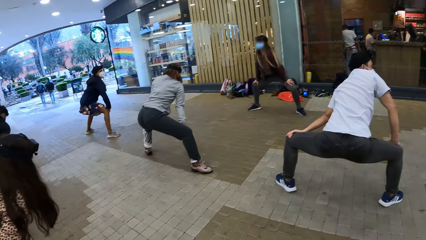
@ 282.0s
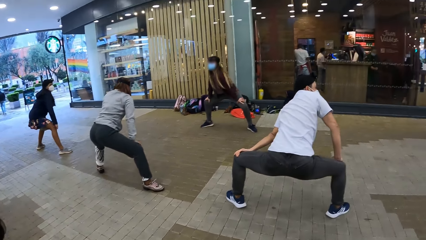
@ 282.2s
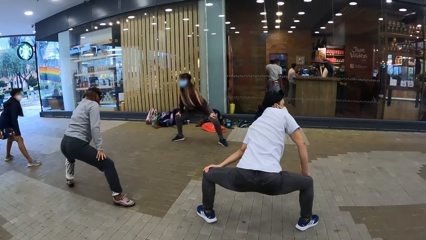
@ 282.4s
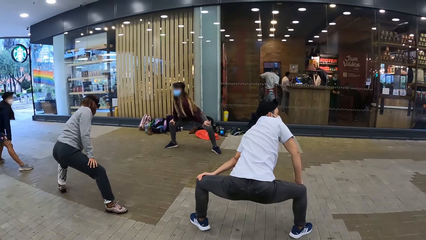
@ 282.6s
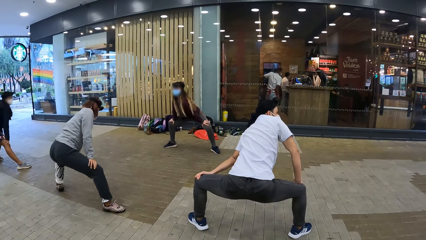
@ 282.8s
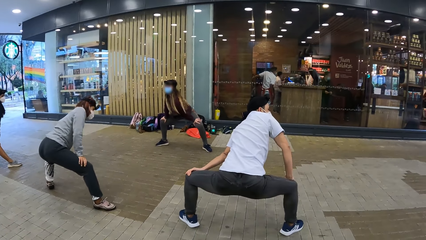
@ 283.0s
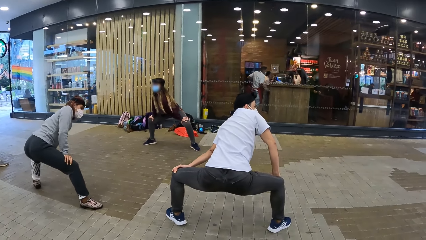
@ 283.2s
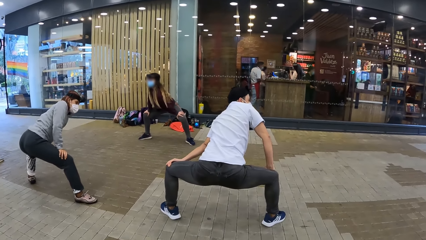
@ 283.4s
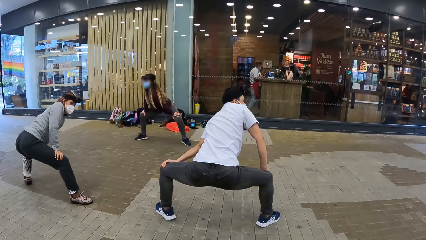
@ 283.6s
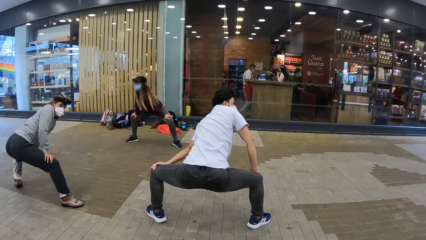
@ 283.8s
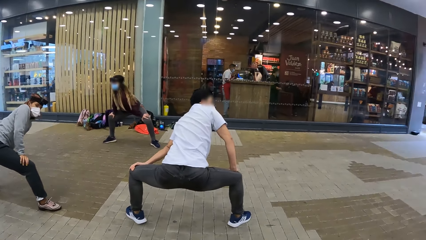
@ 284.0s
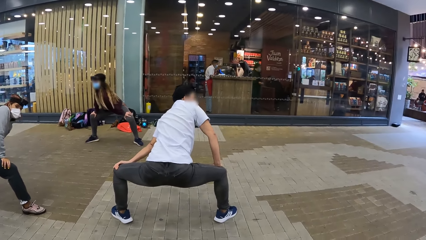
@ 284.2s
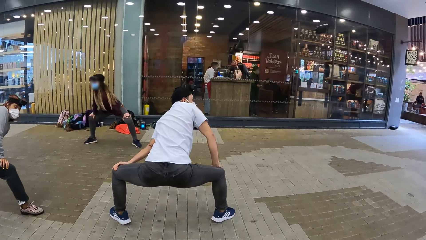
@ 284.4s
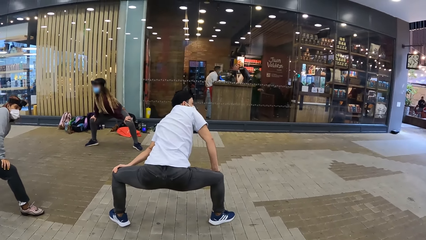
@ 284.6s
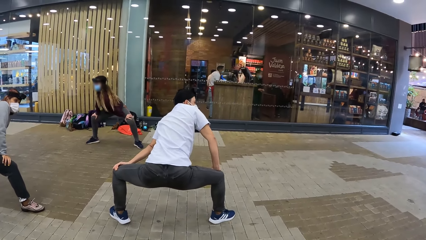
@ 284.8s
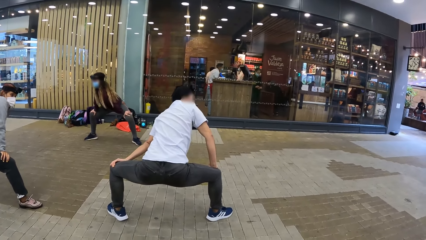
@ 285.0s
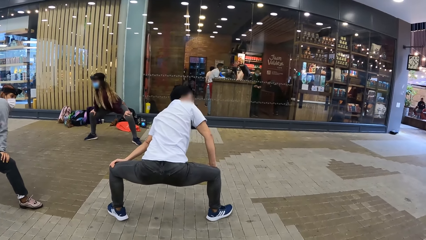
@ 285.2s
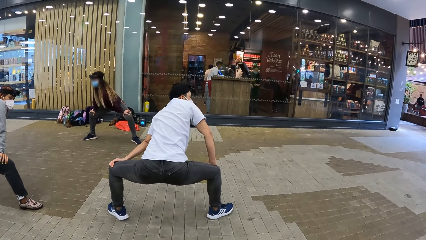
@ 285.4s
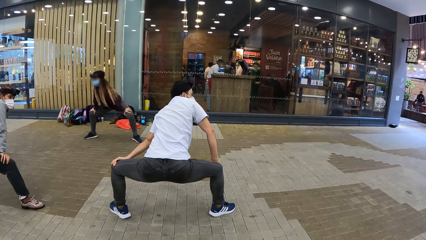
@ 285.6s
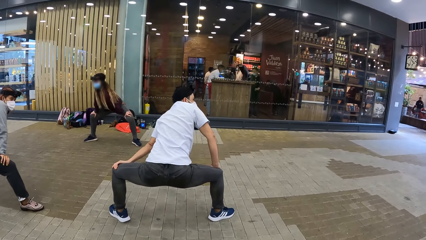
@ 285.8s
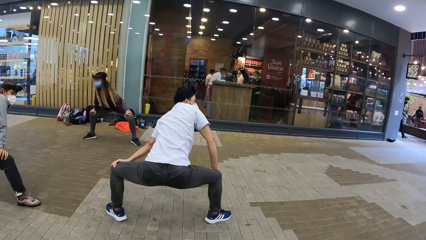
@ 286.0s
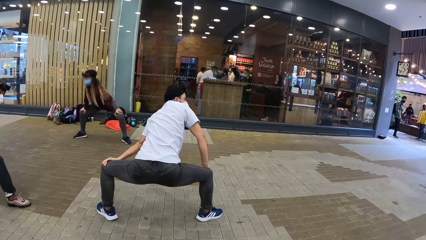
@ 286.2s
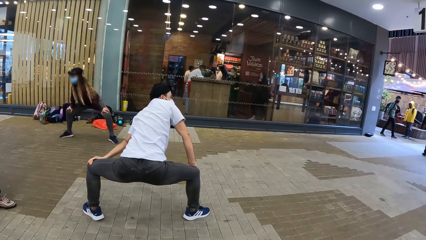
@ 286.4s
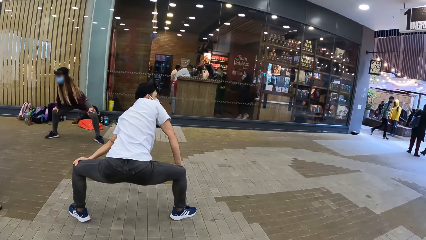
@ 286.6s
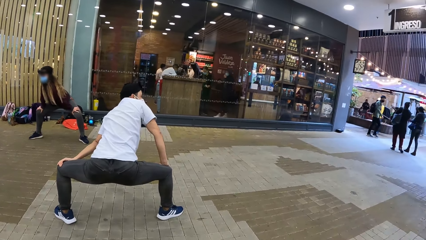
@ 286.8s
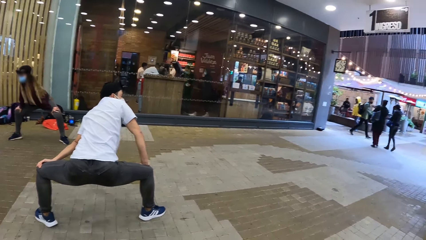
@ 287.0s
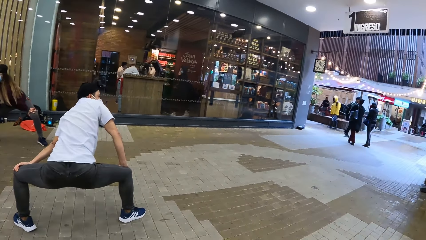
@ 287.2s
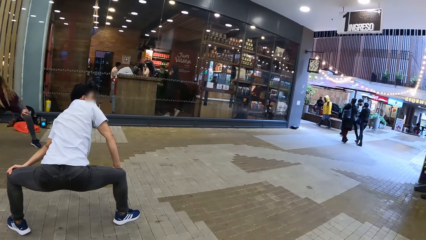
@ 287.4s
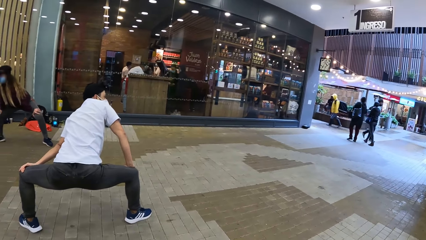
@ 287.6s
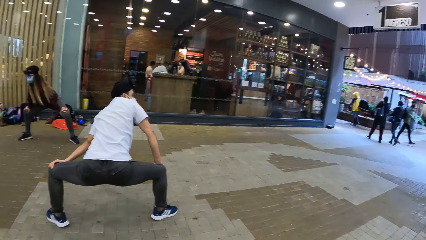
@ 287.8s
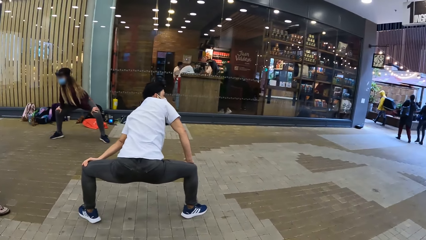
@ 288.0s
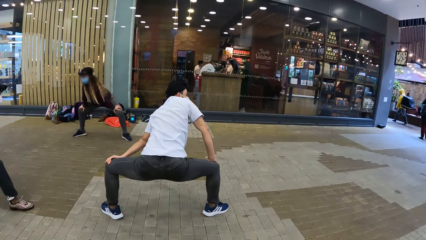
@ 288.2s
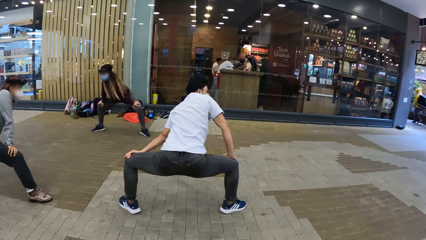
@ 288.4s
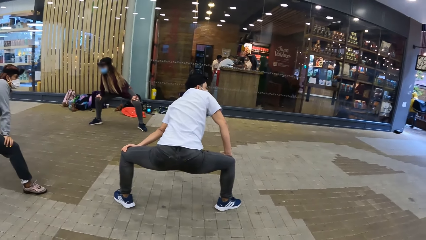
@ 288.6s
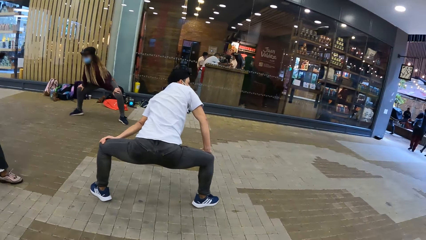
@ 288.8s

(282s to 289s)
The camera wearer exercises in the mall.

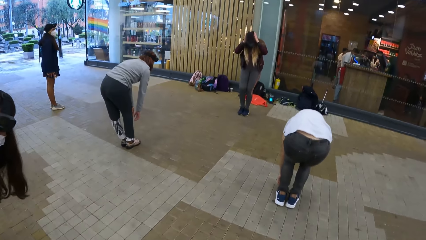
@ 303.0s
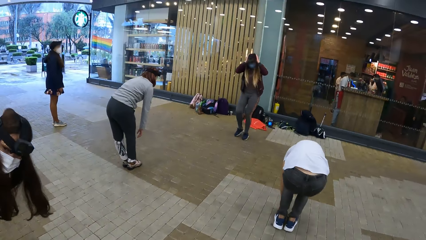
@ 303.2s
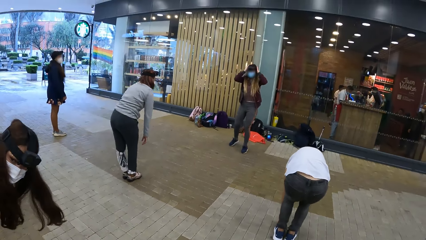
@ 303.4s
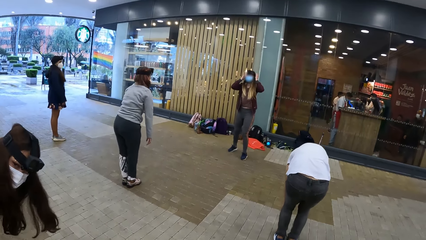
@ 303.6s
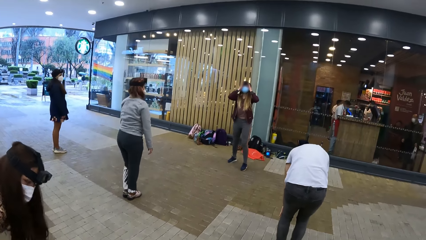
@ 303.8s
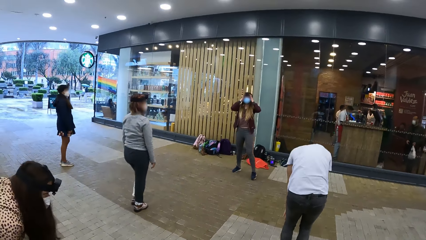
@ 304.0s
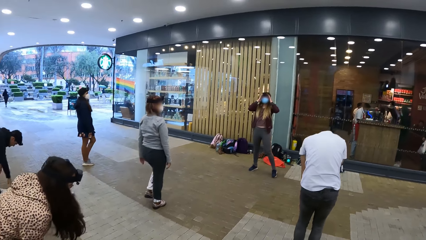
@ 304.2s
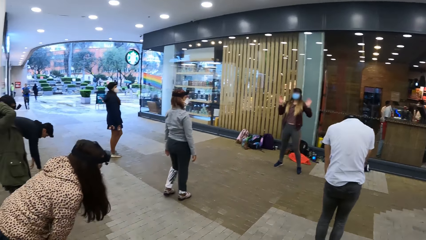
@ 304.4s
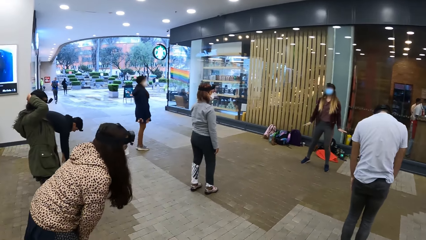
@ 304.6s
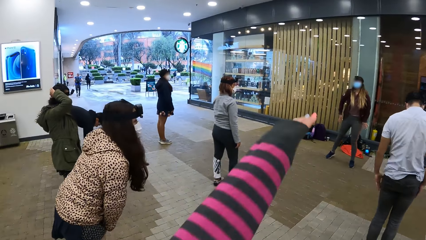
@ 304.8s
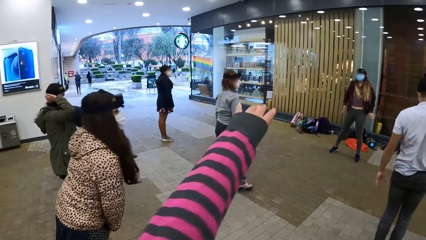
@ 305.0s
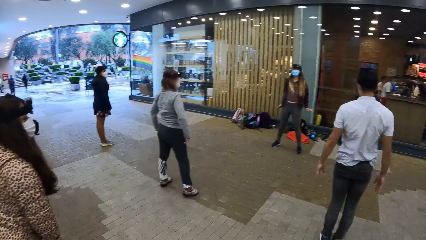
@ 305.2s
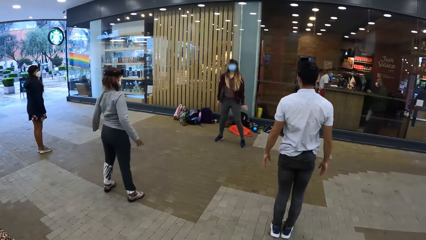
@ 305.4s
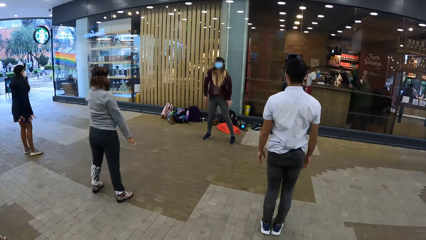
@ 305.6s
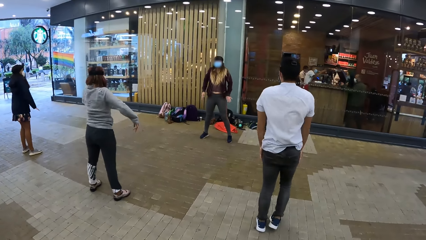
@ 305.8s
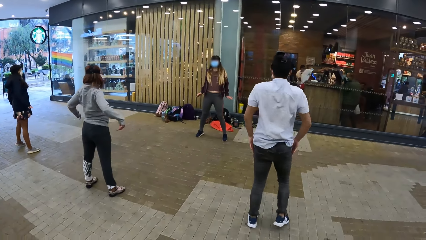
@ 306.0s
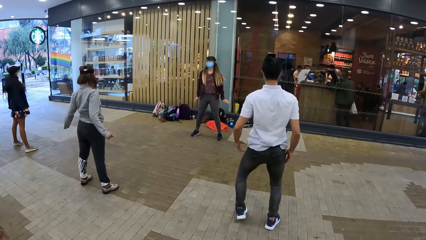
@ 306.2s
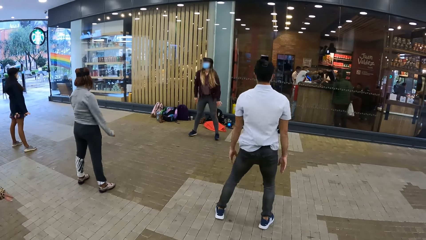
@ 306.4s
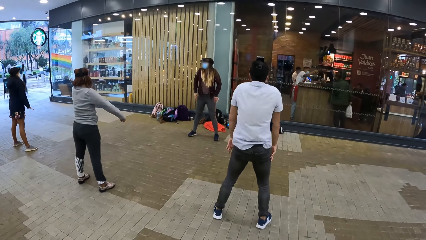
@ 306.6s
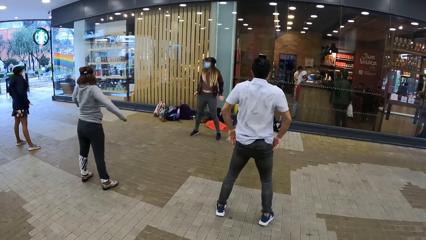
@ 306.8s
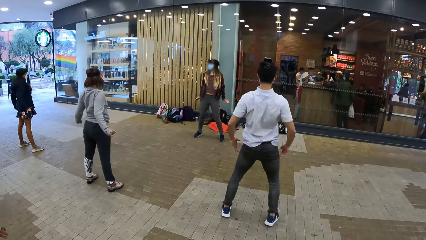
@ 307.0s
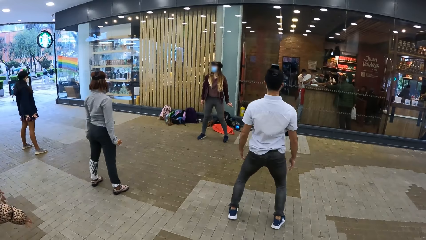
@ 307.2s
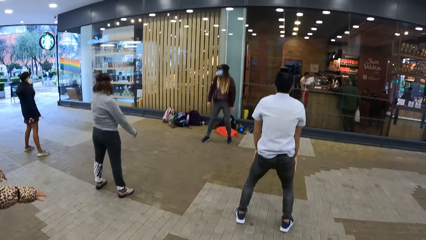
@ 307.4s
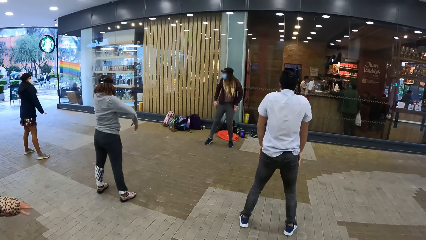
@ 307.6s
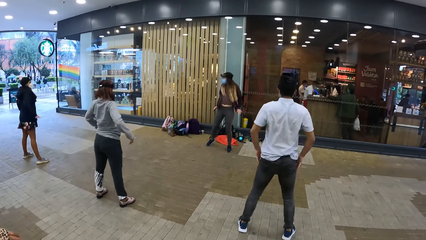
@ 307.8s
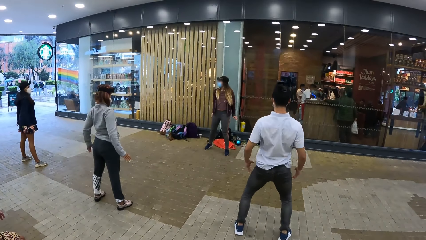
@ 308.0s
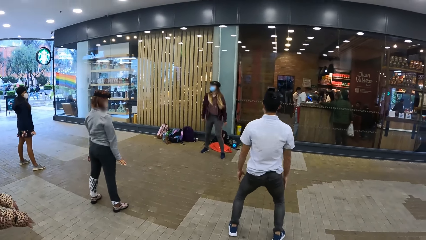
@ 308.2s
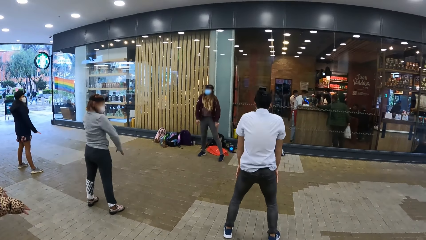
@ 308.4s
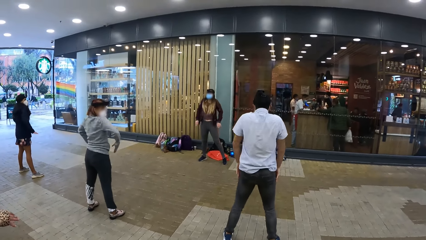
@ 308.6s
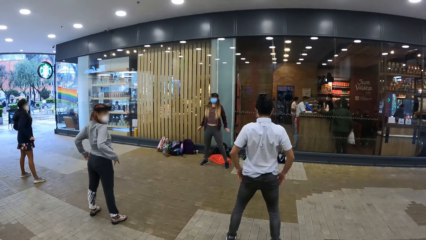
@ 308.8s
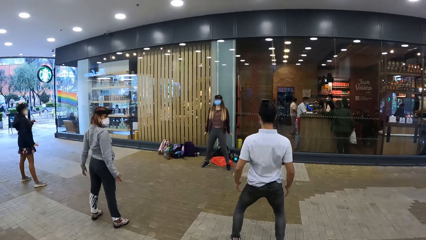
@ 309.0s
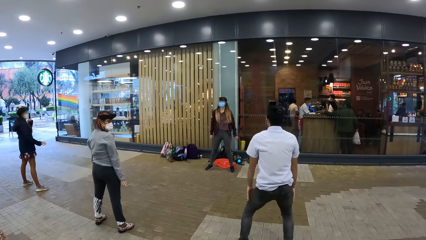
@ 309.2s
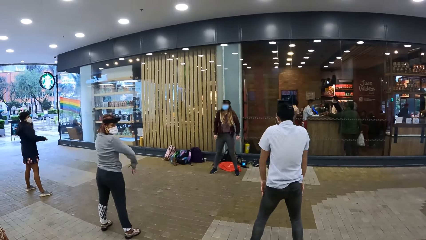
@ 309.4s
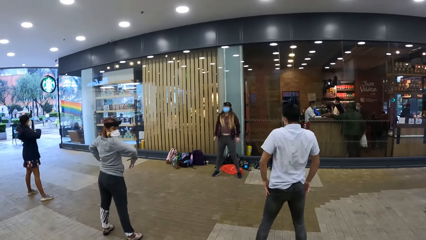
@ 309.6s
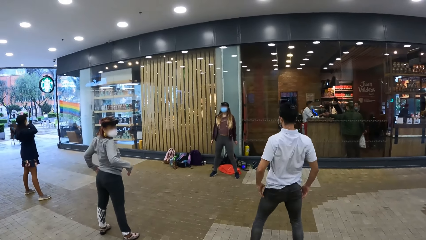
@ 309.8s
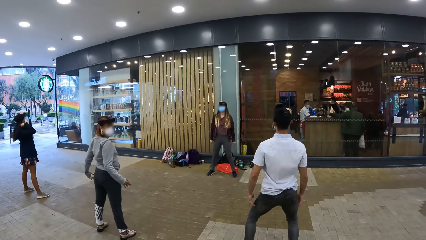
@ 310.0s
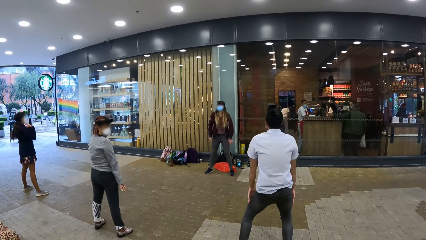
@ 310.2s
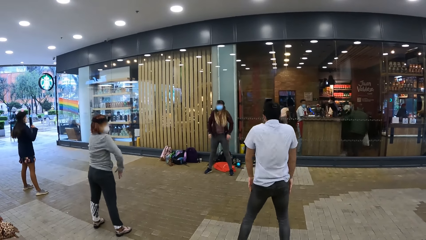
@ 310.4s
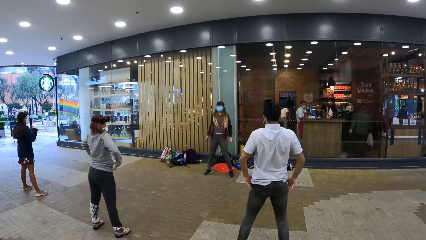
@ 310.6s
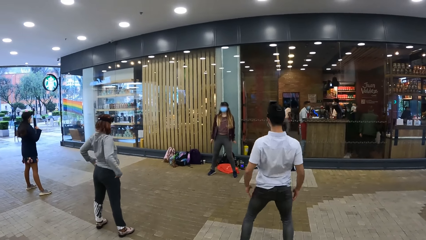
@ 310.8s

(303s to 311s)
The camera wearer stretches her left hand.
